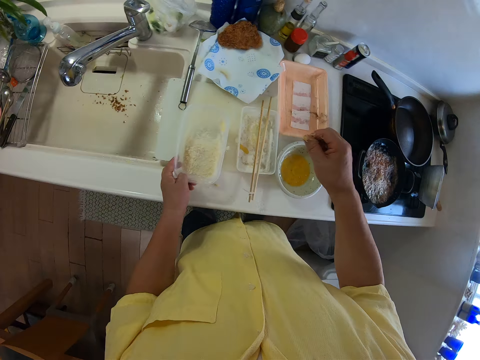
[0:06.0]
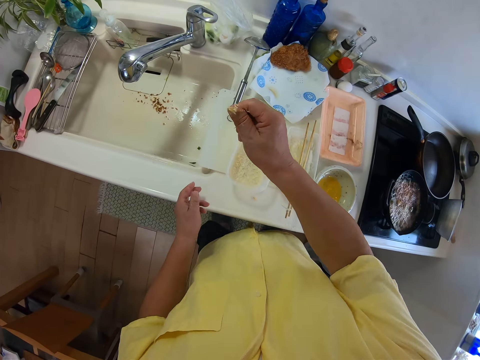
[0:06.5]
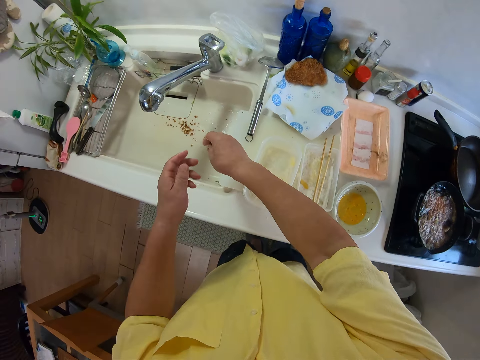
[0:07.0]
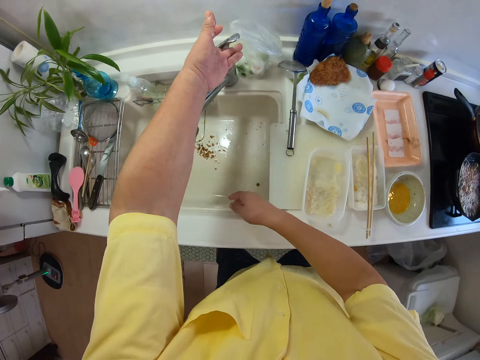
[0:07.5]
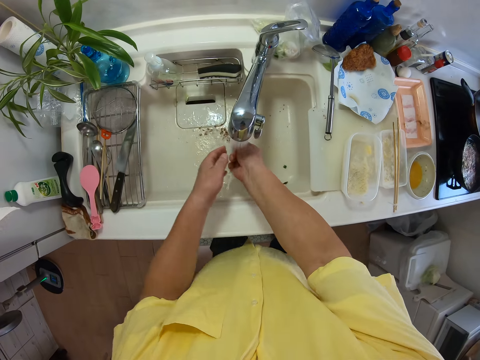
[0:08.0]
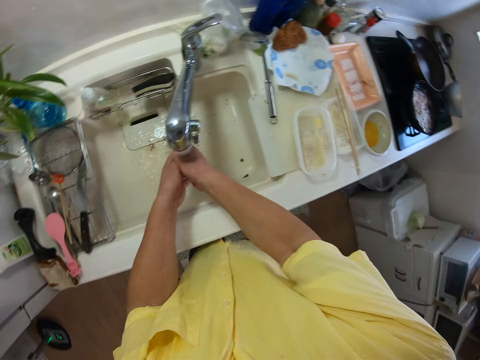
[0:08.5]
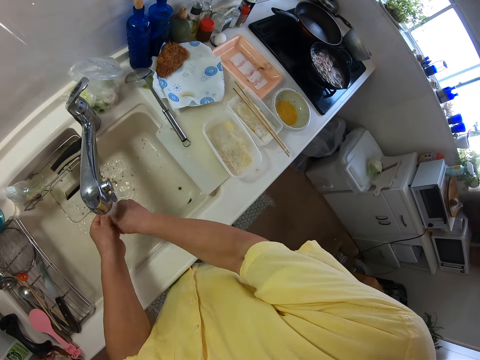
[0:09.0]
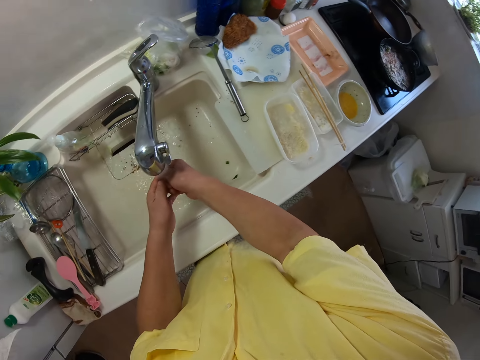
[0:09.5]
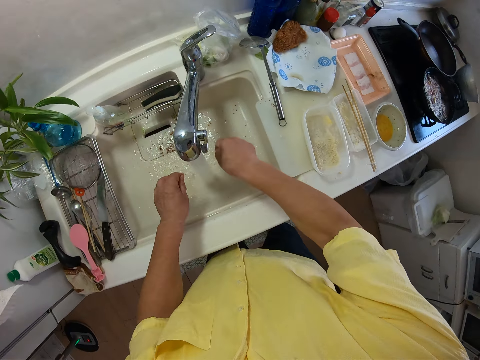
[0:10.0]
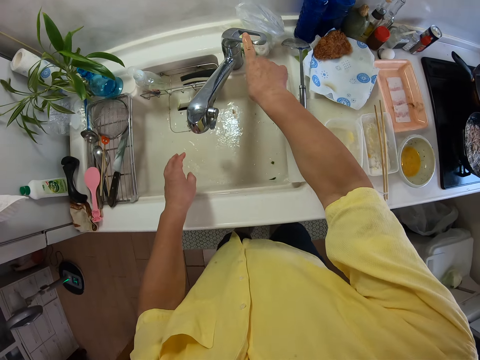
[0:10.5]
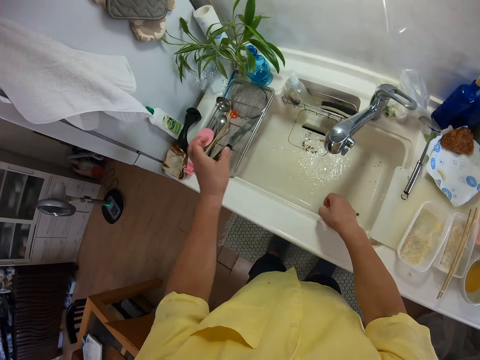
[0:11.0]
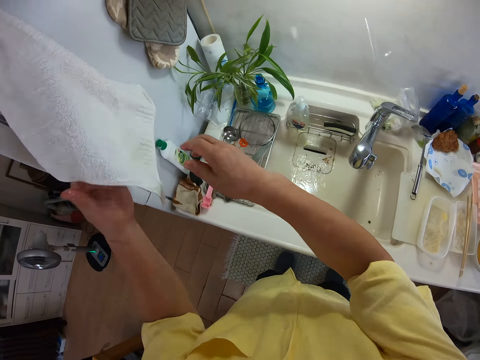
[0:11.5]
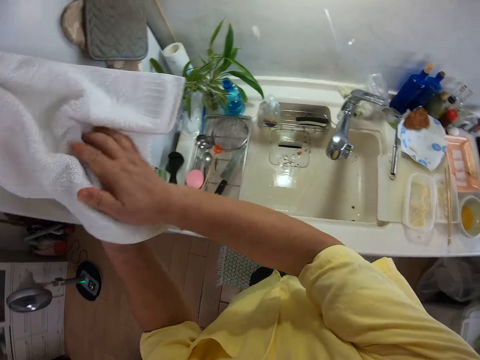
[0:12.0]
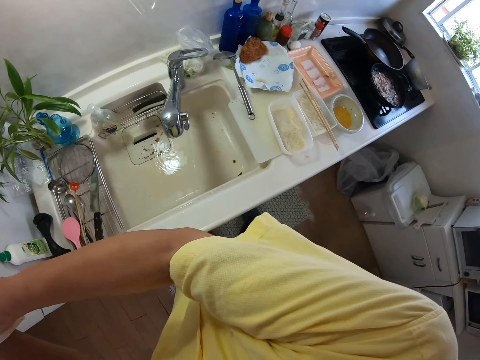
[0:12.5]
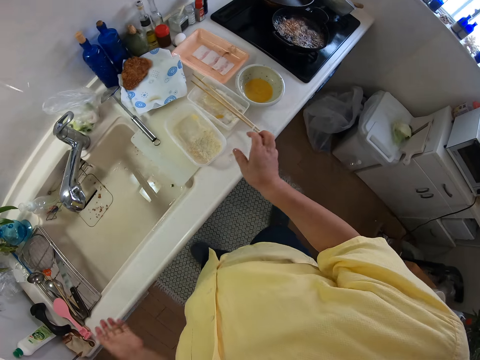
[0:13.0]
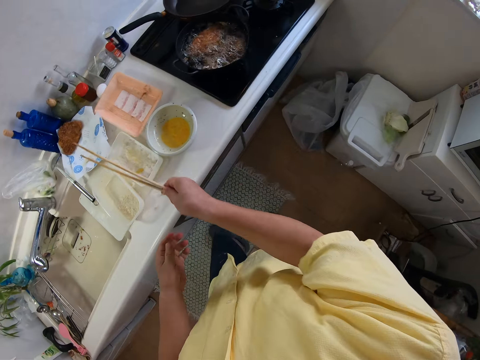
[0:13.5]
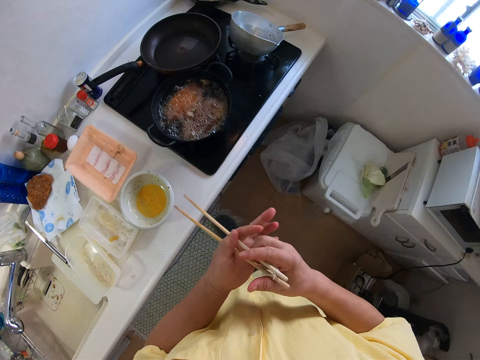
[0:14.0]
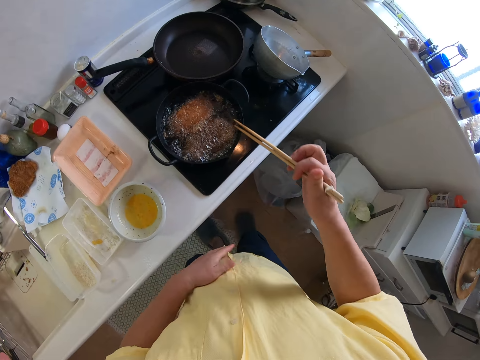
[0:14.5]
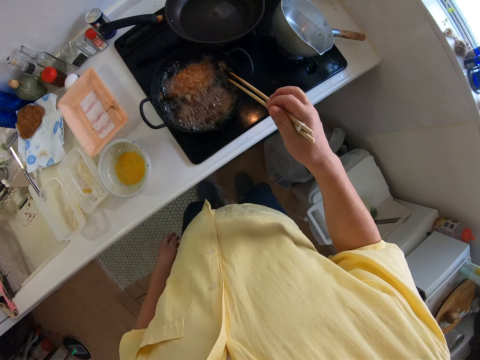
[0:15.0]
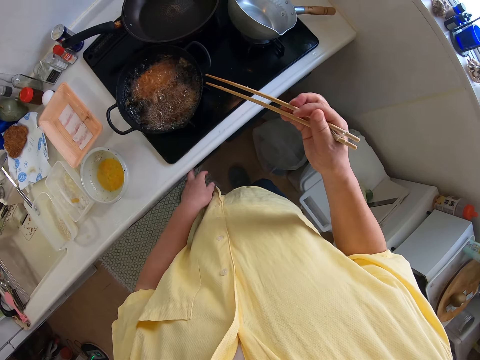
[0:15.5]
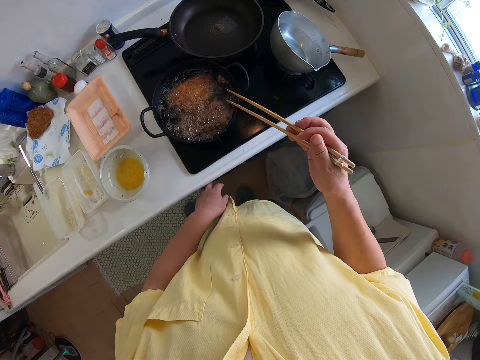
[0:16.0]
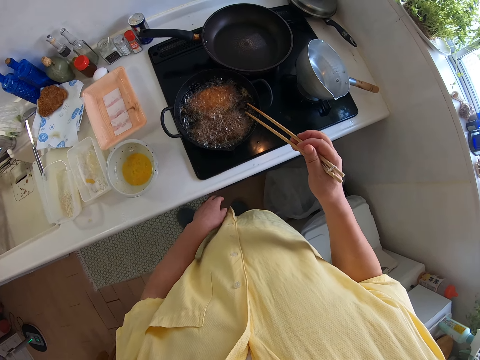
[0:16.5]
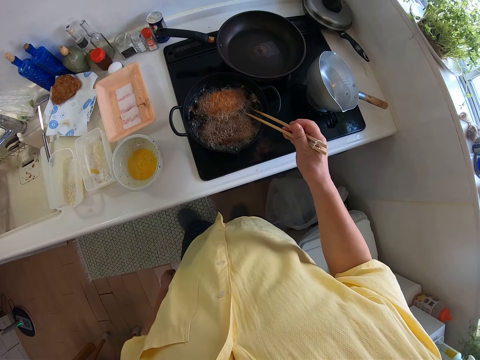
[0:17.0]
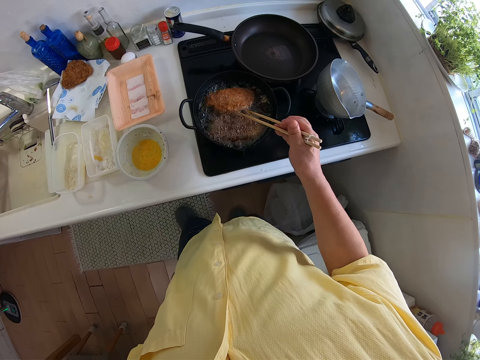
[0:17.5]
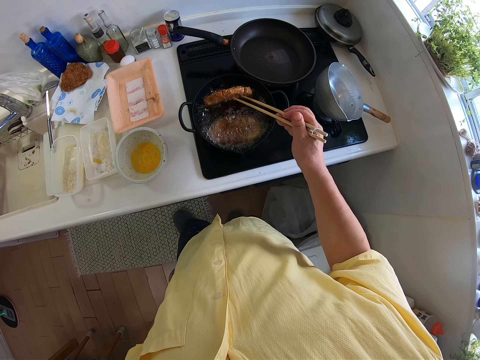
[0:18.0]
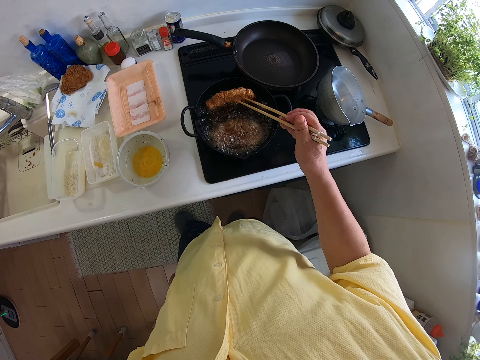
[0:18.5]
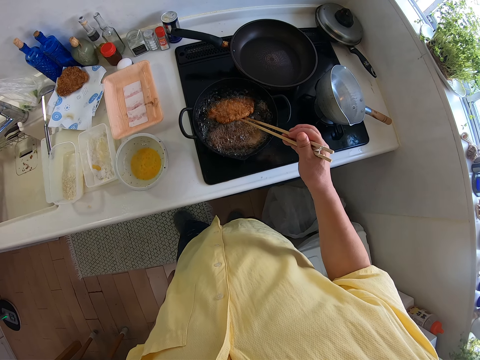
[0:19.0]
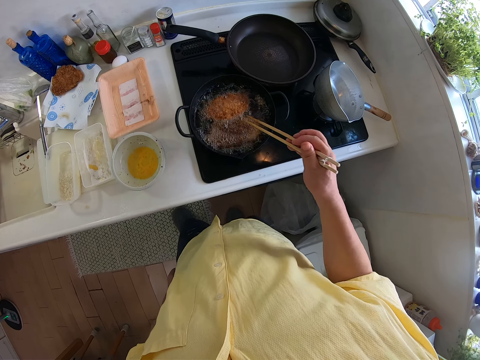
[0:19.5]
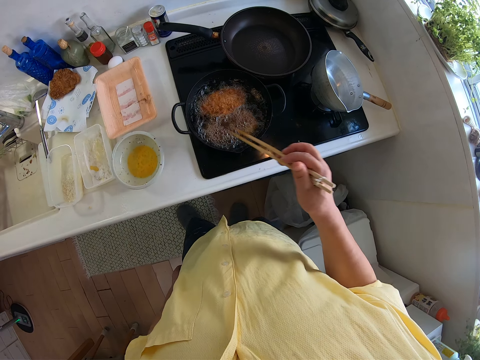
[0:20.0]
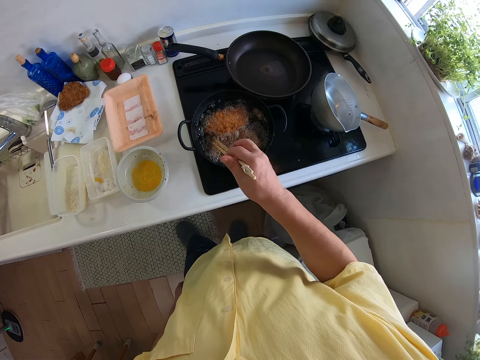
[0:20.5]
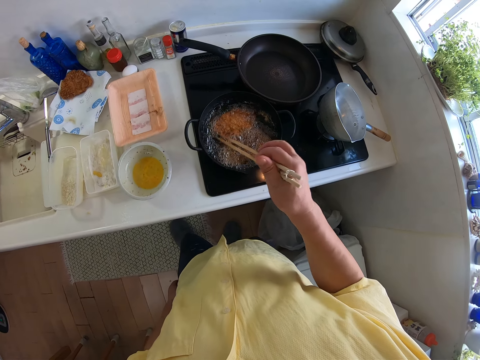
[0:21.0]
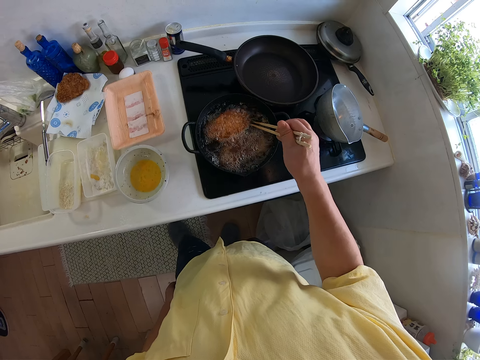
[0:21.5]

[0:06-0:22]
The camera wearer places the plate in his left hand on the table. He brushes off the flour in his right hand into the sink. He opens the tap with his right hand. He washes his hands under the kitchen tap. He closes the tap with his right hand. He wipes his hands on a hand towel by the wall. He picks up a pair of chopsticks from the top of a plate on the table with his right hand. He touches the control knob of the cooker with his left hand. He turns the dough or cutlets in the frying pan with the chopsticks in his right hand.

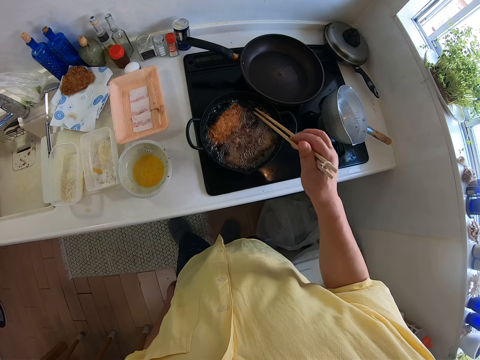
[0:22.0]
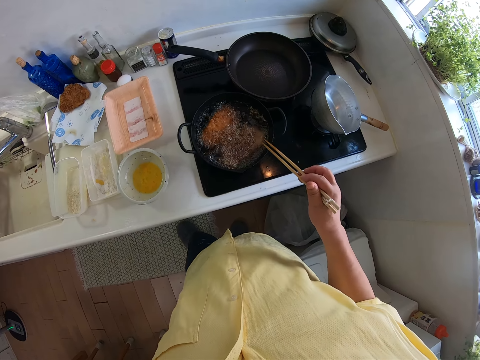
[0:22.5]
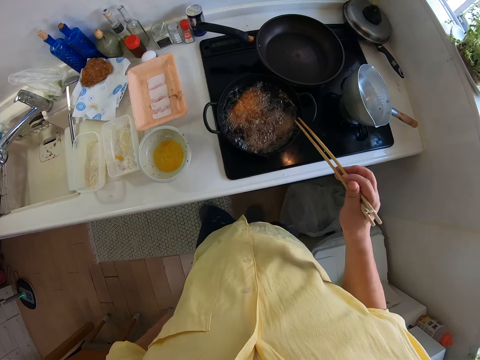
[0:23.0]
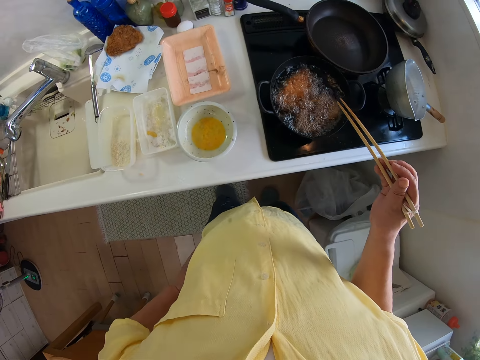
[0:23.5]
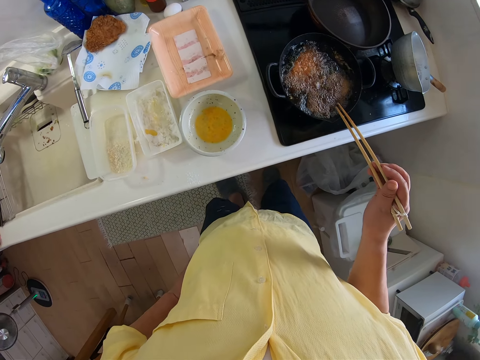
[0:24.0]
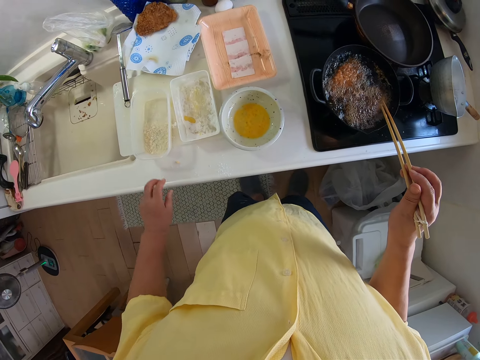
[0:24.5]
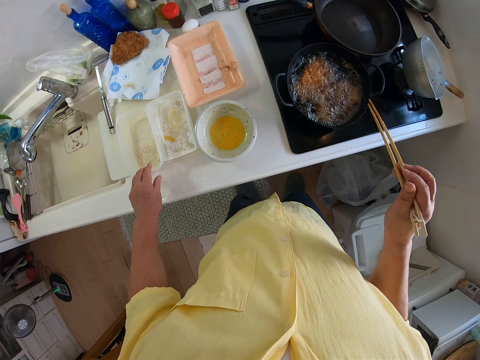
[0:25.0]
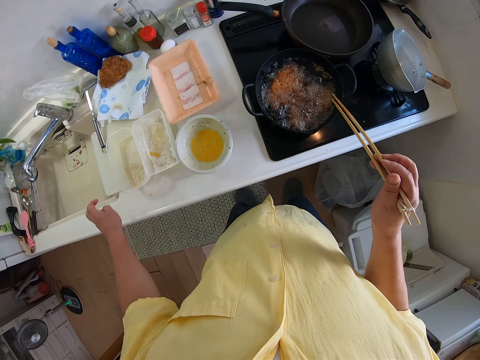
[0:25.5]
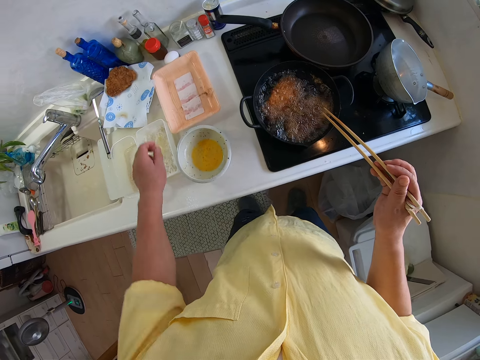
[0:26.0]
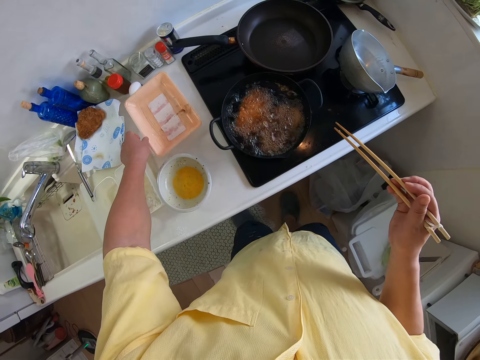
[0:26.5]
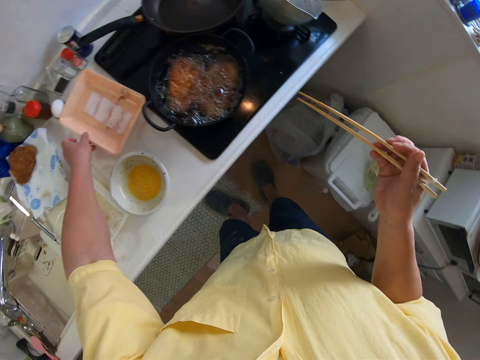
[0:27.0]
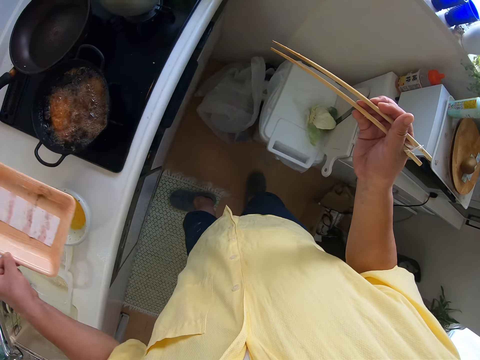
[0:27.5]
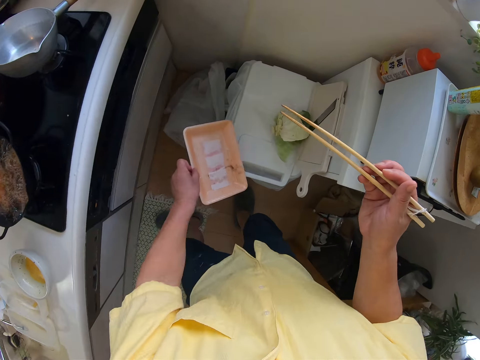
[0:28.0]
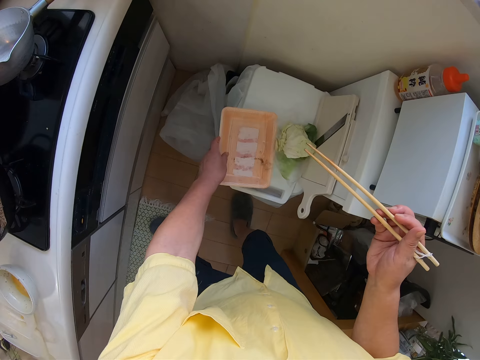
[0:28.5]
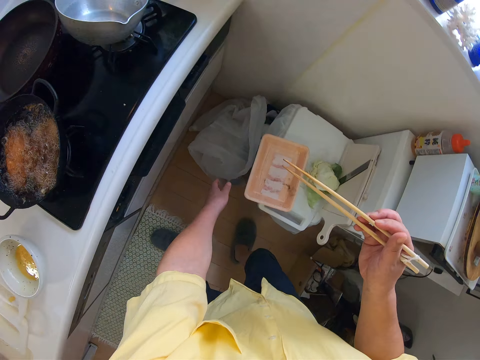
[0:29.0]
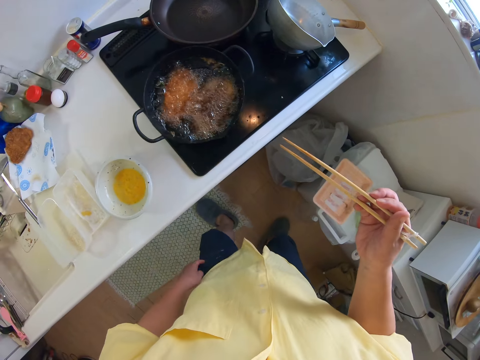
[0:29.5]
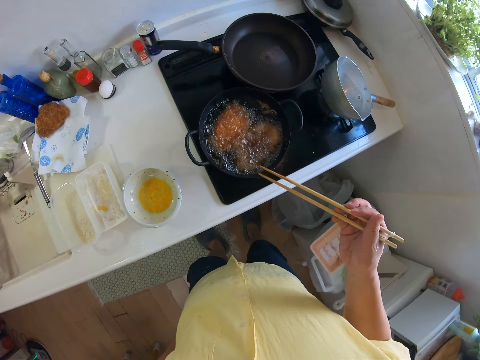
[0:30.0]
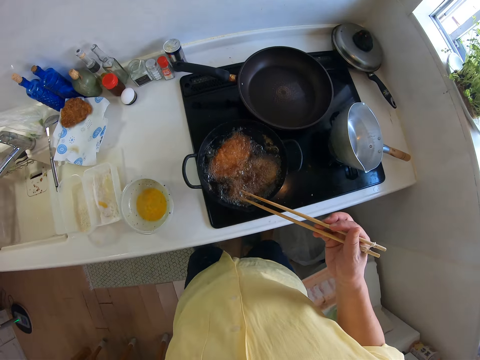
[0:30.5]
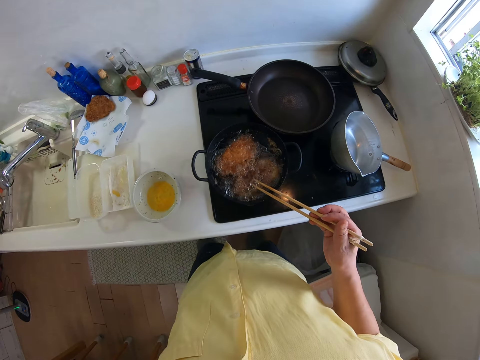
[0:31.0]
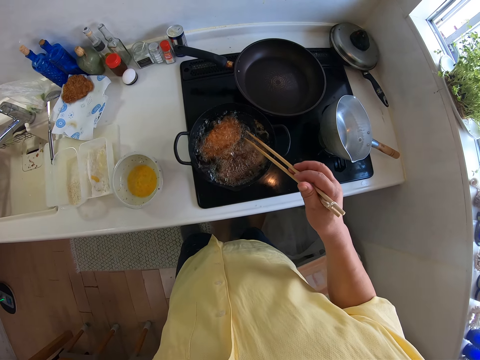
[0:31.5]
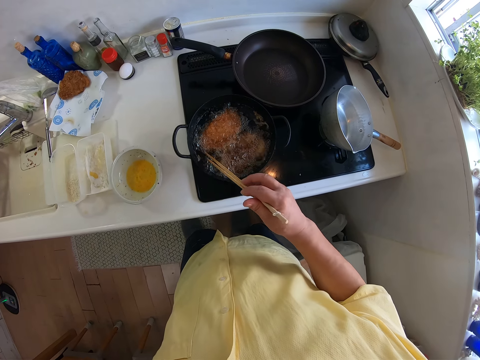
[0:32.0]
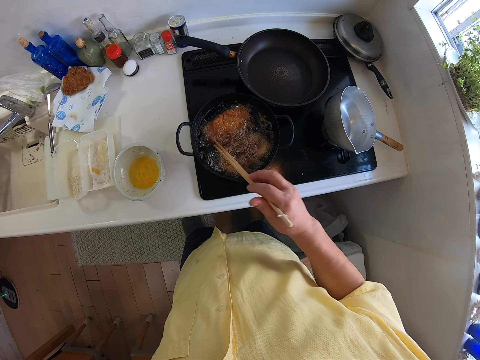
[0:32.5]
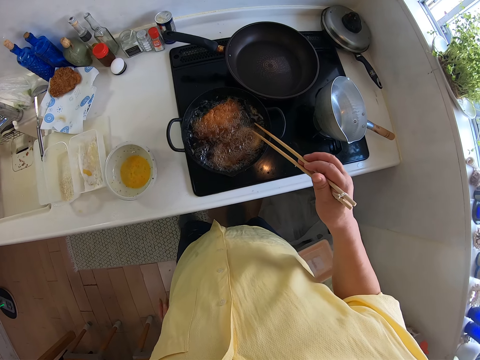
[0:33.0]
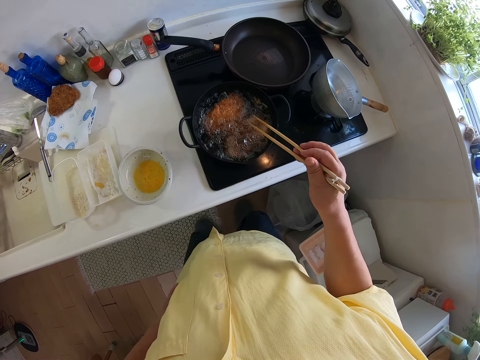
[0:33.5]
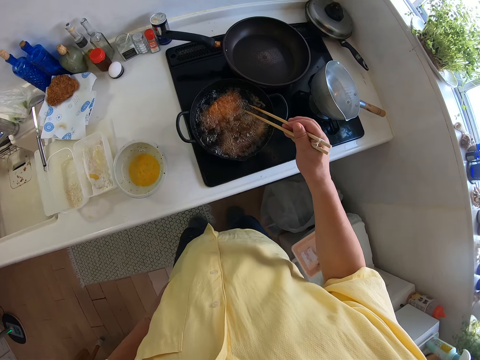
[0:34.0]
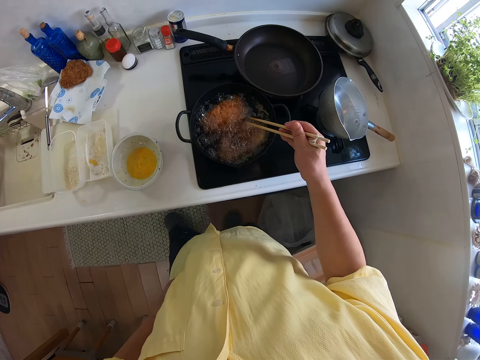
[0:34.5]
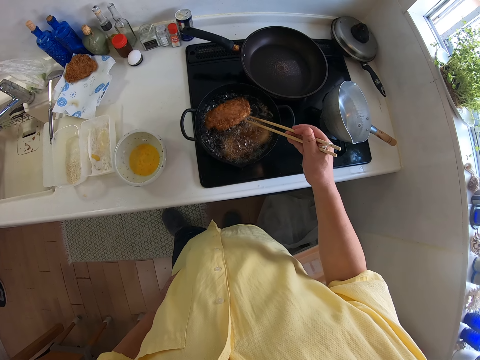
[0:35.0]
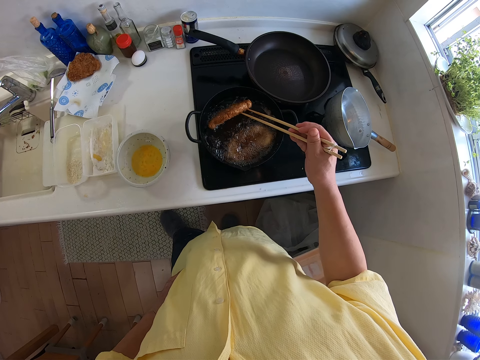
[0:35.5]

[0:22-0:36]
The camera wearer moves a plate on the table with his left hand. He picks up a plate from the table with his left hand. He places the plate on top of a machine on the floor. He turns the dough or cutlets in the frying pan with the chopsticks in his right hand.
